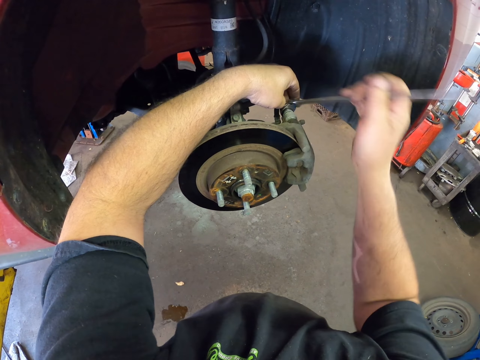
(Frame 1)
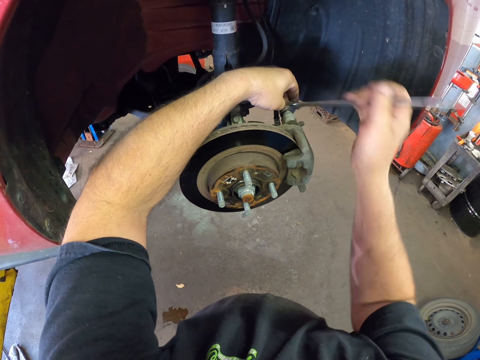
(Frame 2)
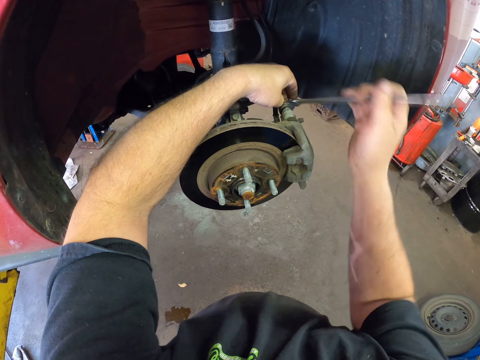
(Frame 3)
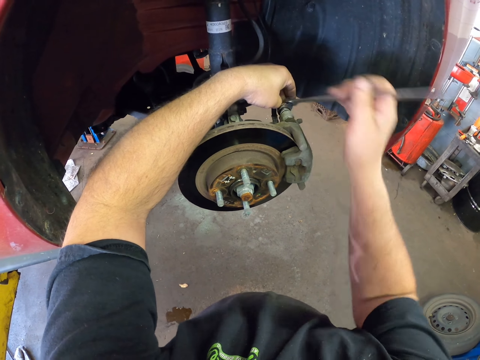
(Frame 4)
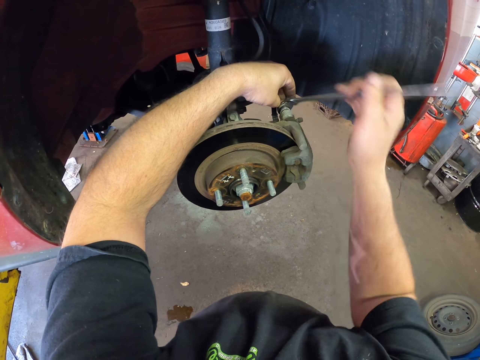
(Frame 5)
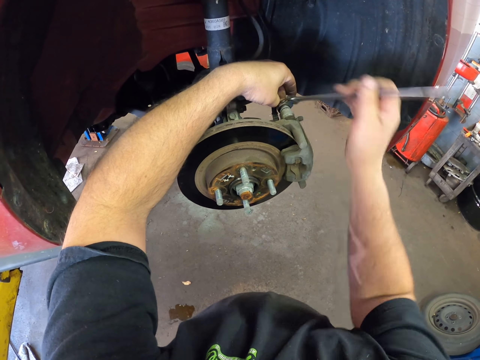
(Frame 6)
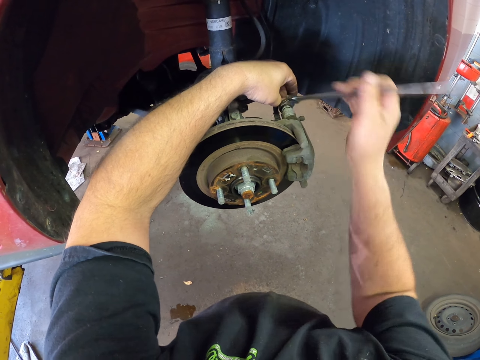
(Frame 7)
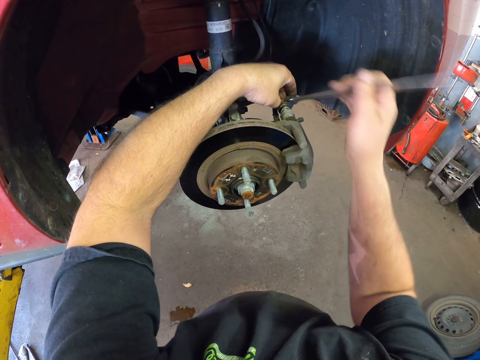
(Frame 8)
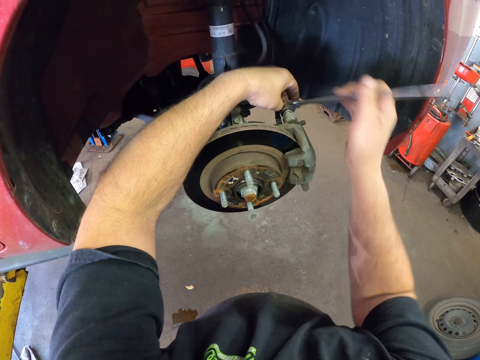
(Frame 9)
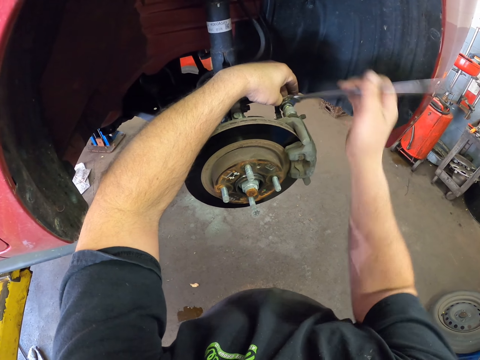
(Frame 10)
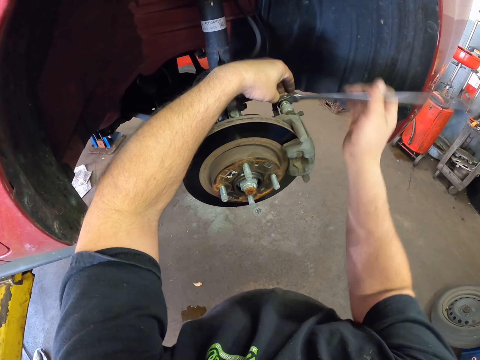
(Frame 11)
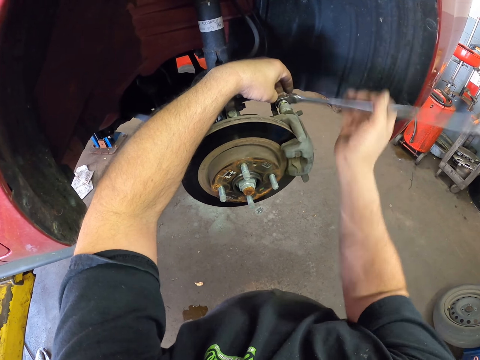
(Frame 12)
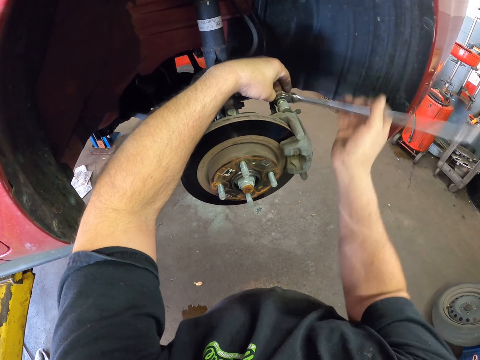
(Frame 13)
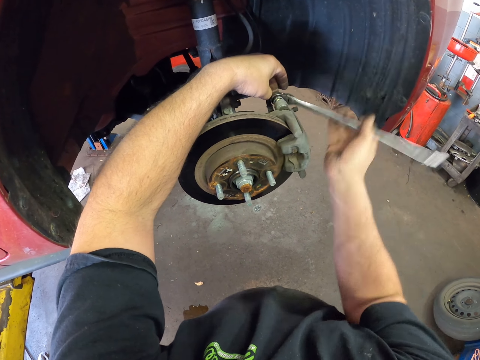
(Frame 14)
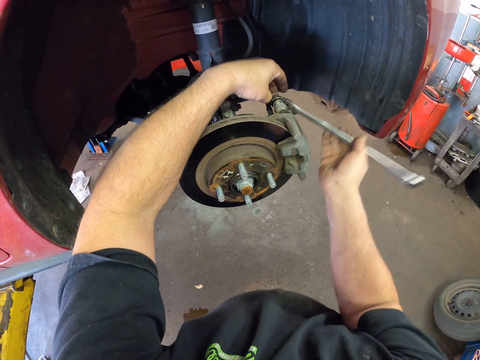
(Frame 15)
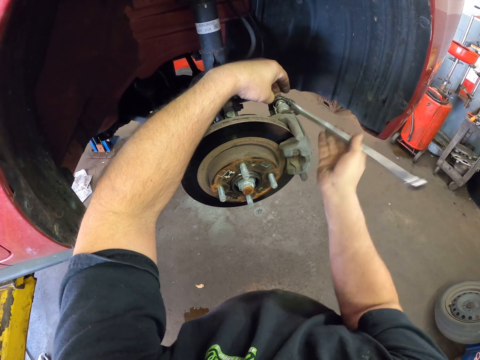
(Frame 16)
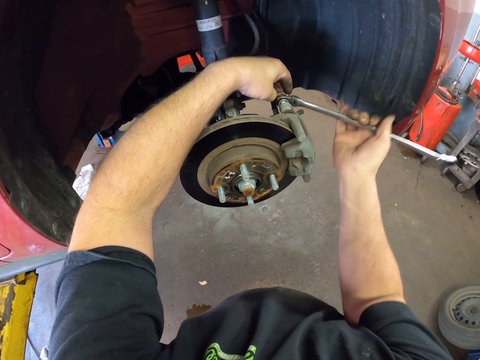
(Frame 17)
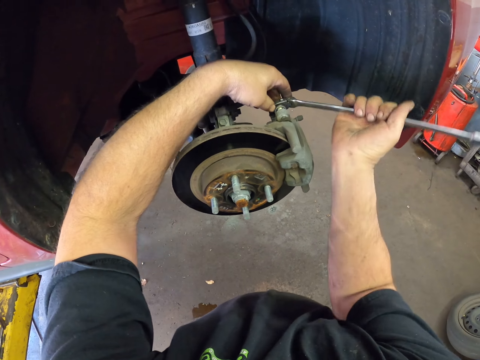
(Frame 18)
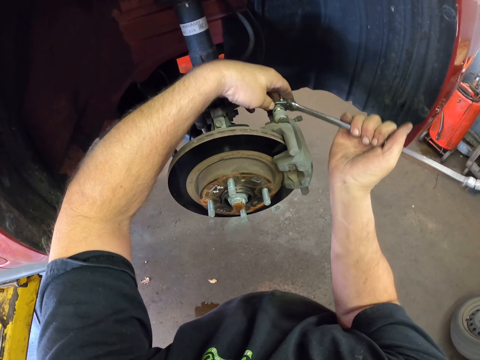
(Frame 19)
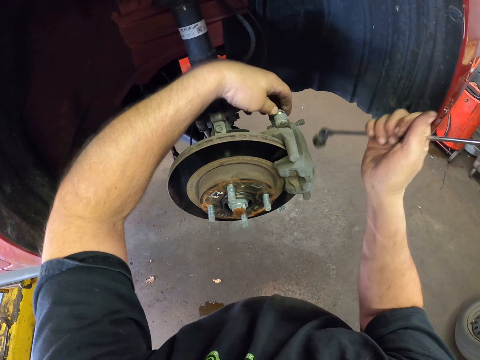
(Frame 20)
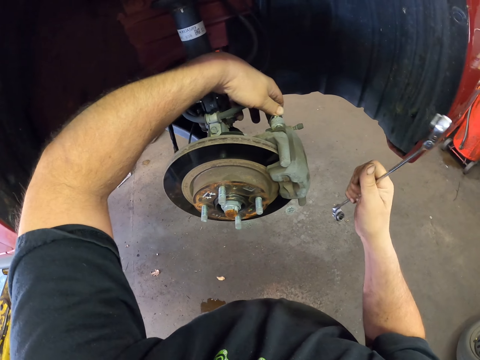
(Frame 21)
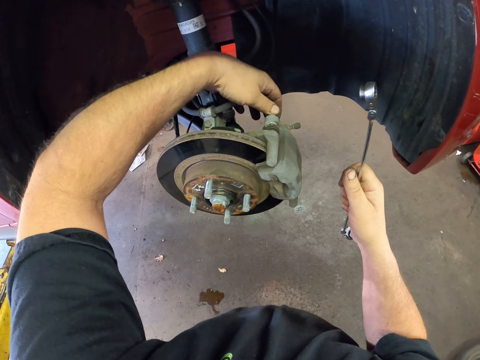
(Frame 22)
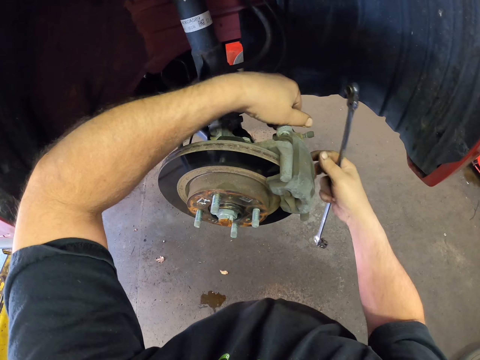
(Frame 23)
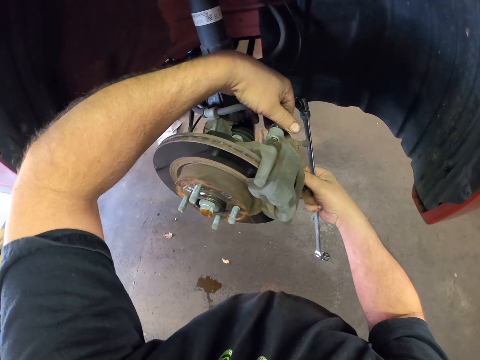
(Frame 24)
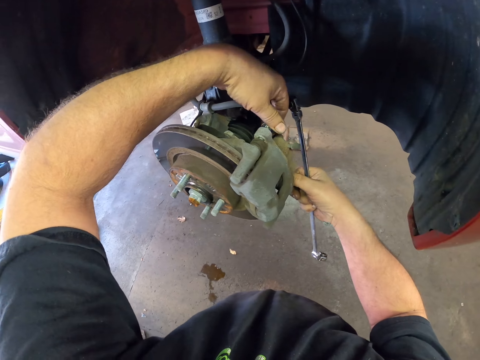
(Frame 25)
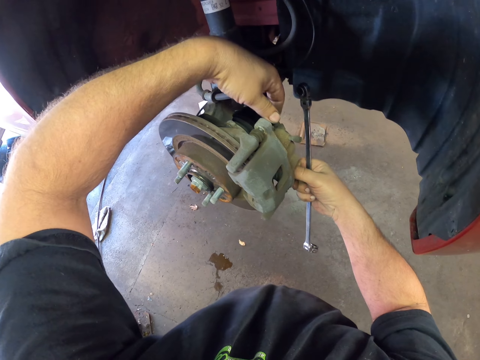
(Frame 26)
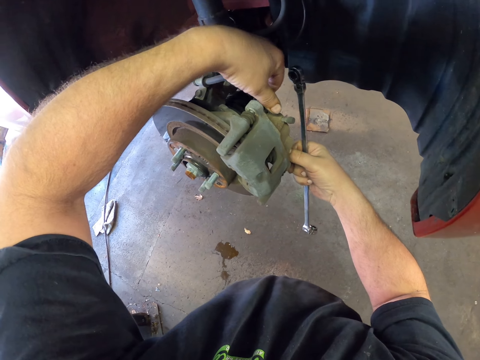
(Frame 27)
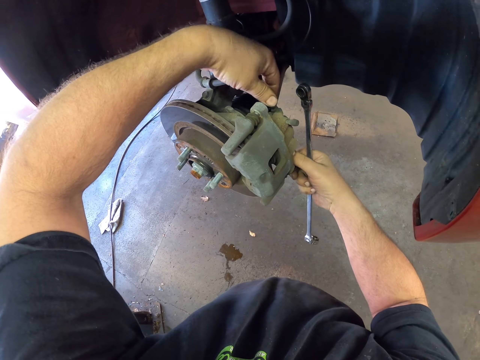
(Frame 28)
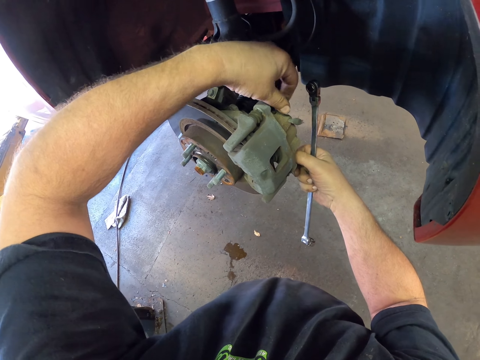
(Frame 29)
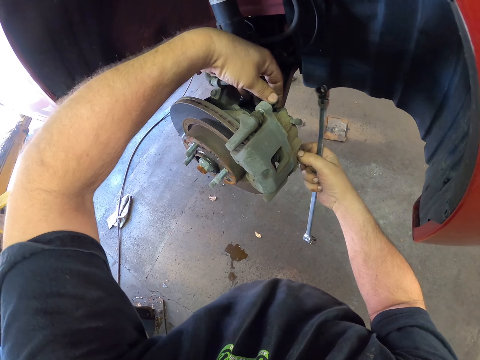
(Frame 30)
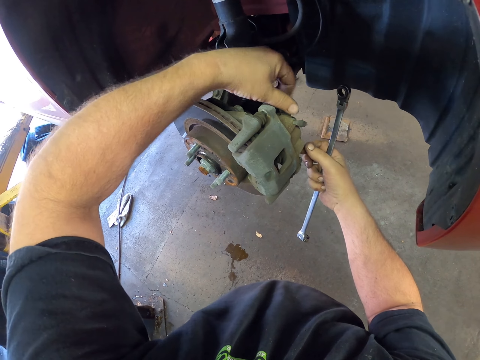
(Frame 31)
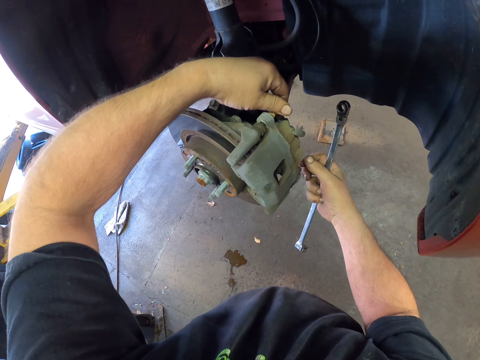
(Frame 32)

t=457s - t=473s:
The camera wearer opens the bolts on the rim. They hold the spanner. They hold the bolt.

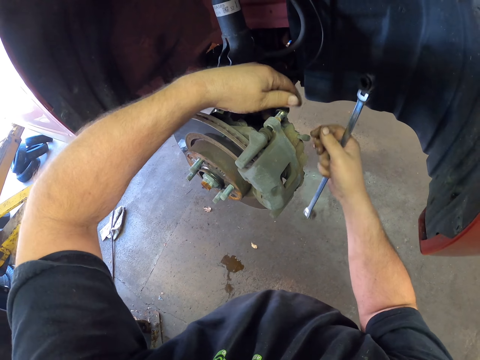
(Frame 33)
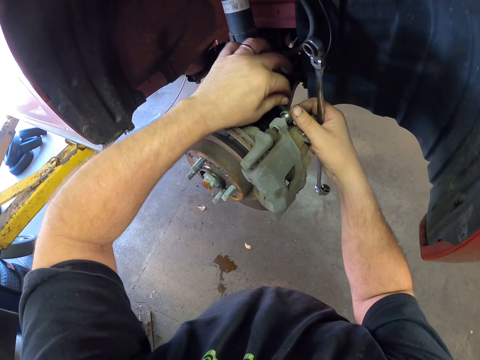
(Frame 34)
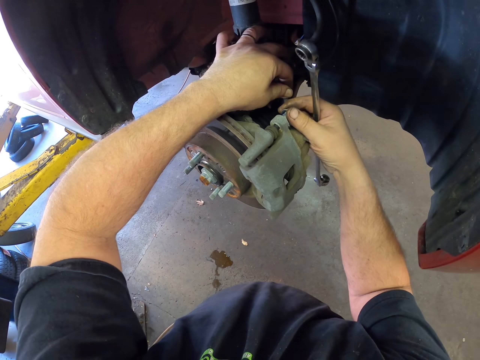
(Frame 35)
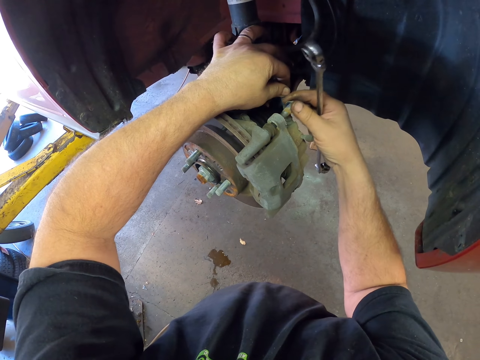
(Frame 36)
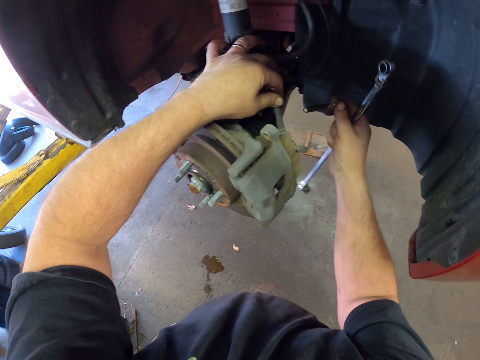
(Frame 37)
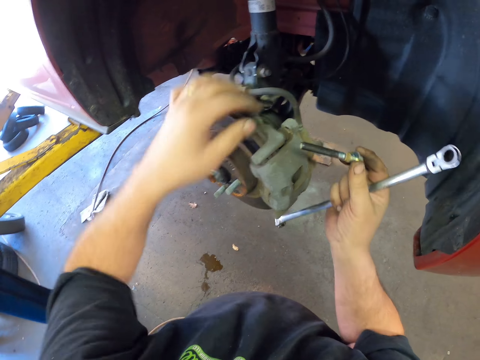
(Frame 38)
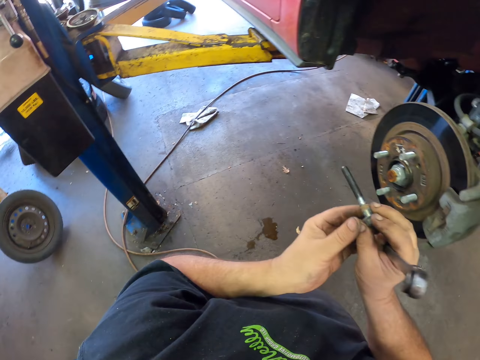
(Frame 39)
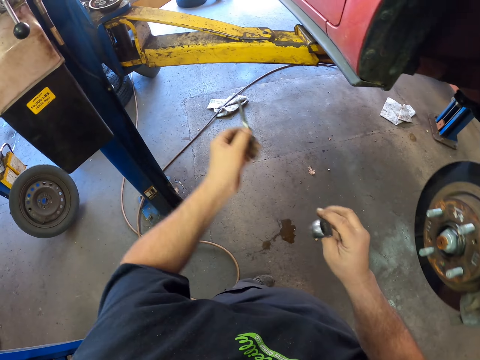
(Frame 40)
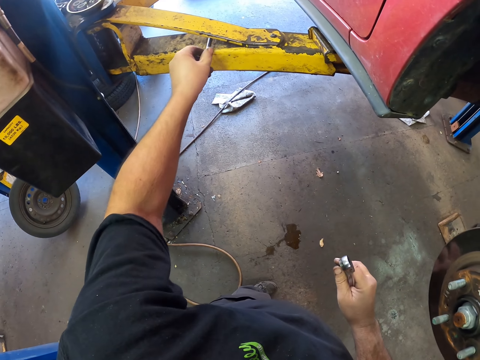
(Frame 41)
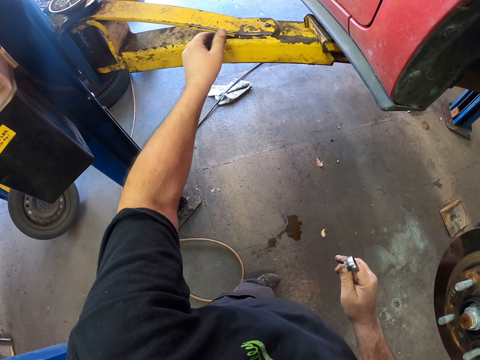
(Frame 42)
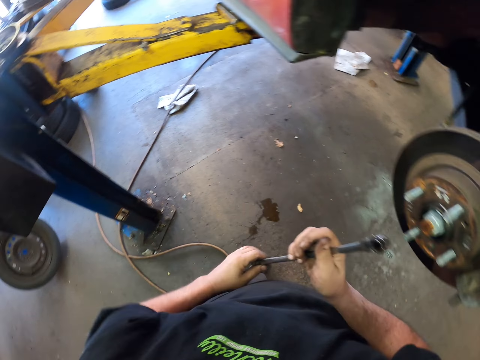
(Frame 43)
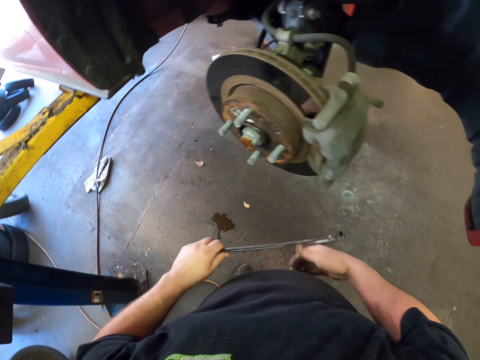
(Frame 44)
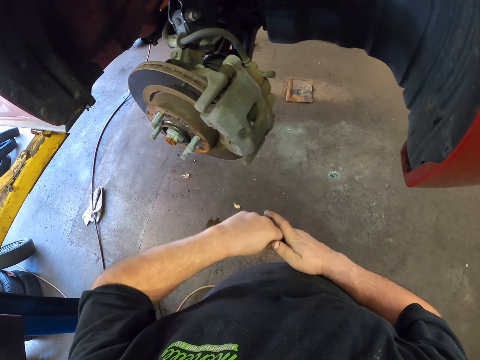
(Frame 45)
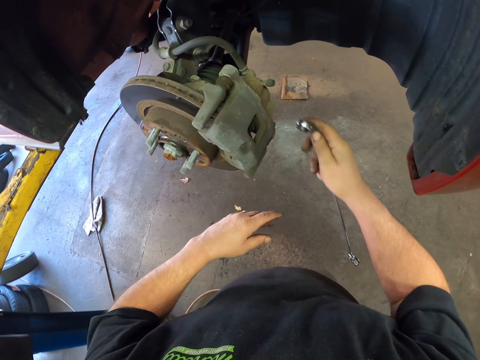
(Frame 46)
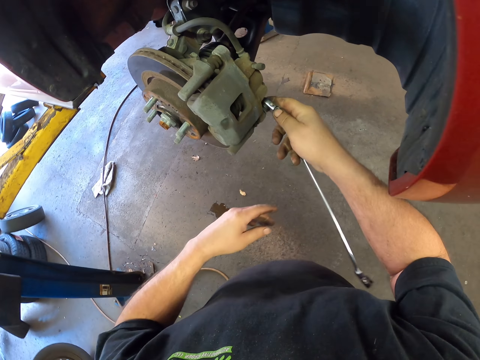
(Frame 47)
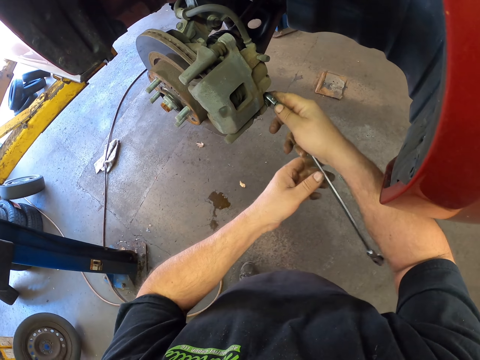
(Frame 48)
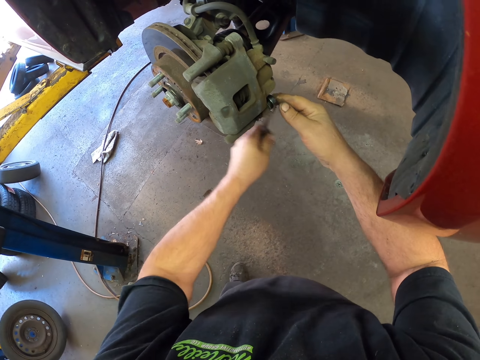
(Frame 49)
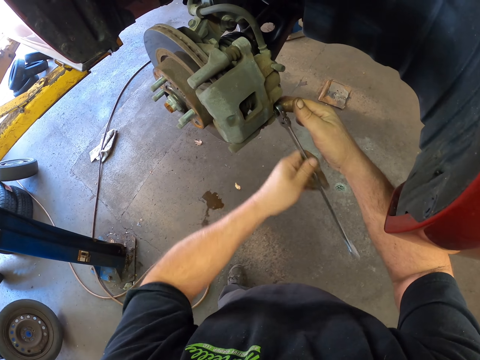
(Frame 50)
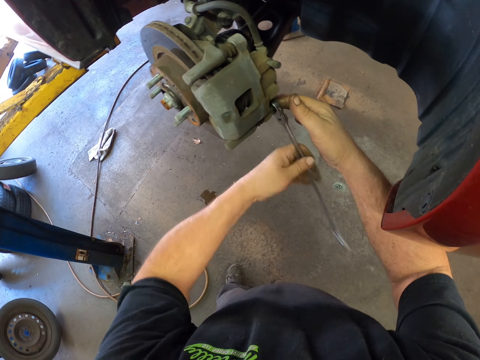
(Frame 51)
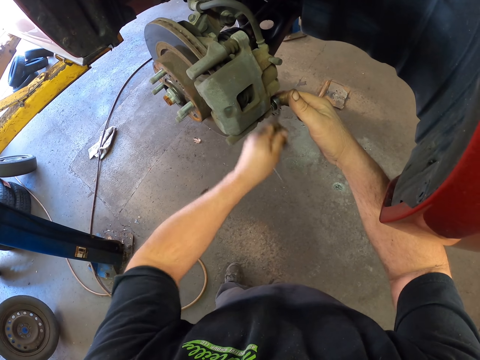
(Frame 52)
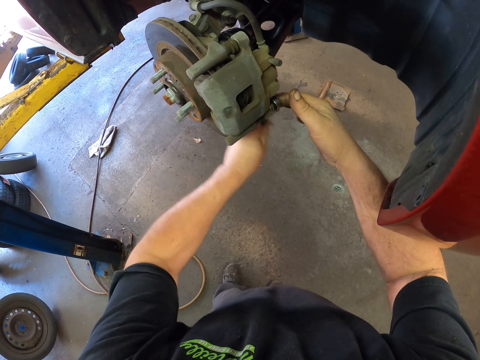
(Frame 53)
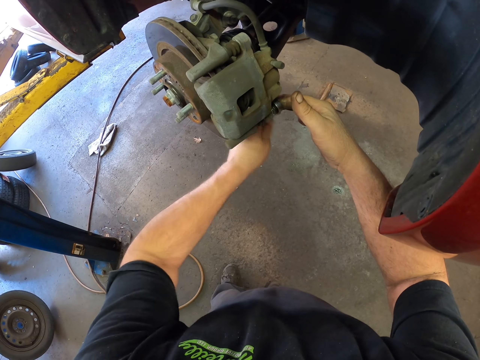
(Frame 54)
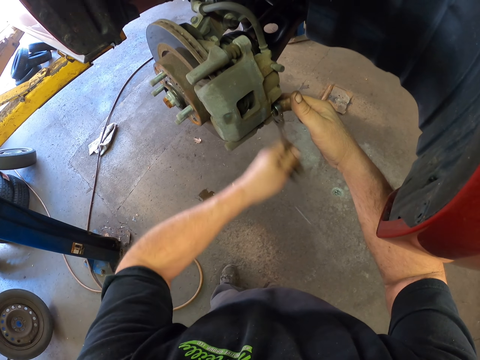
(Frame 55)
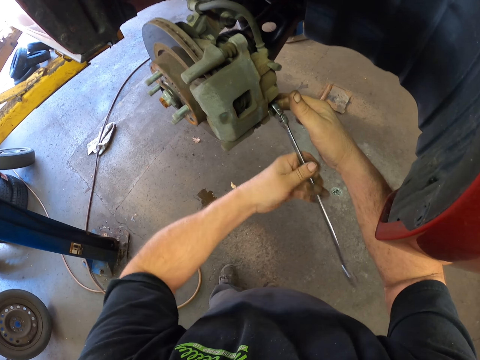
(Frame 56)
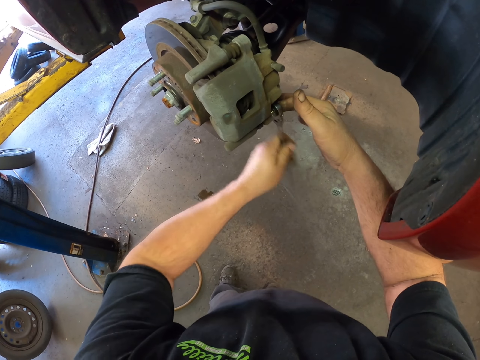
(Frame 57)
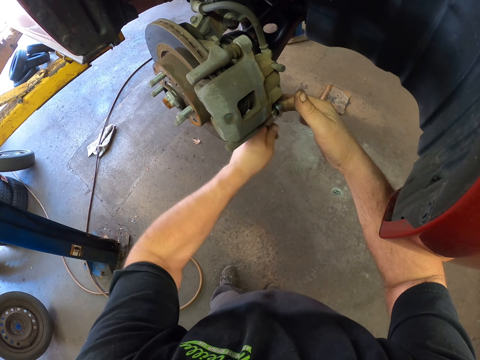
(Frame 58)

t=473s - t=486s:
The camera wearer holds the bolt with the right hand. They put the bolt on the car lift. They loosen the bolt.
